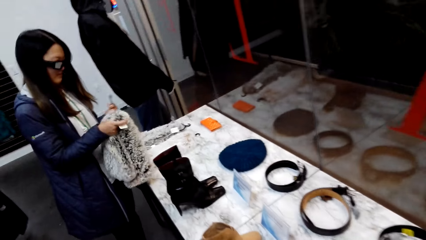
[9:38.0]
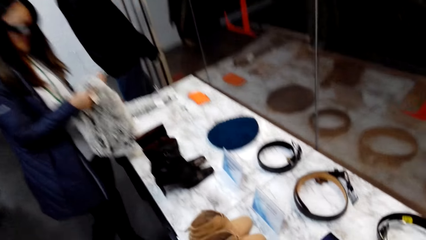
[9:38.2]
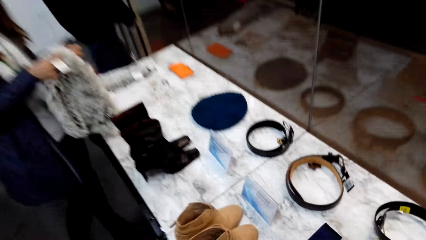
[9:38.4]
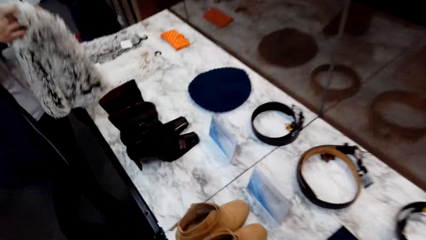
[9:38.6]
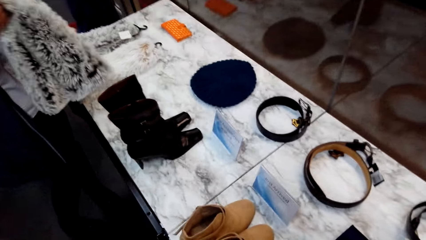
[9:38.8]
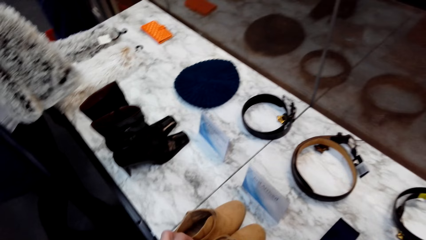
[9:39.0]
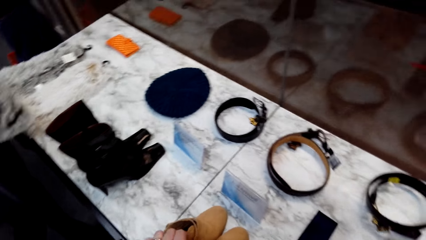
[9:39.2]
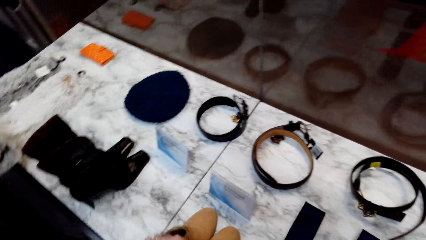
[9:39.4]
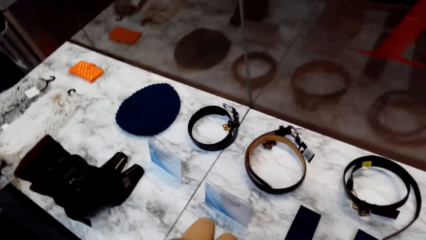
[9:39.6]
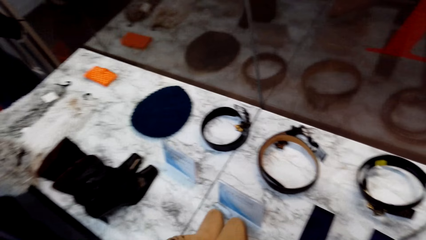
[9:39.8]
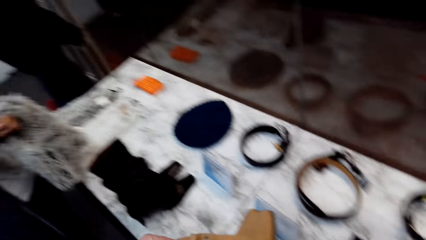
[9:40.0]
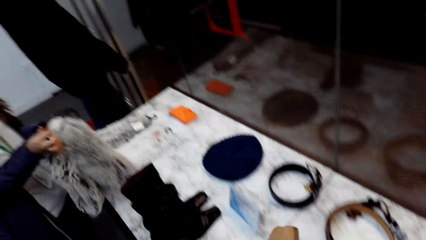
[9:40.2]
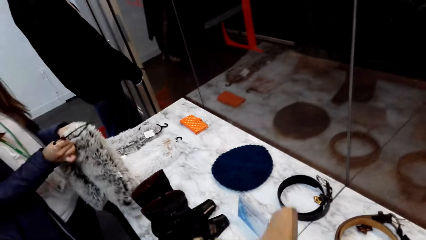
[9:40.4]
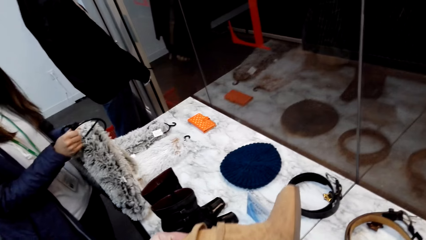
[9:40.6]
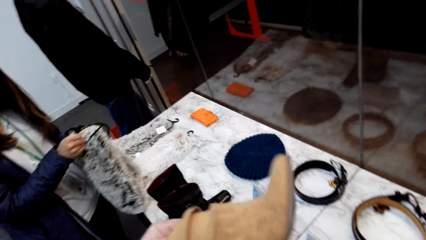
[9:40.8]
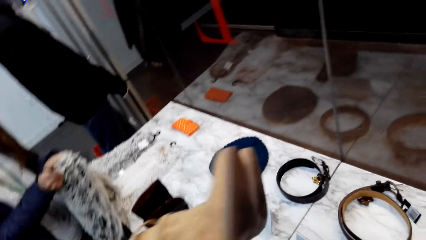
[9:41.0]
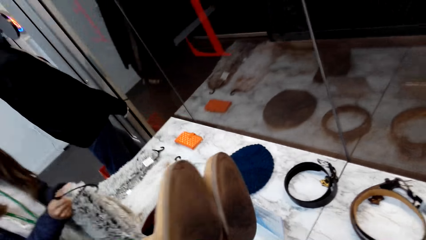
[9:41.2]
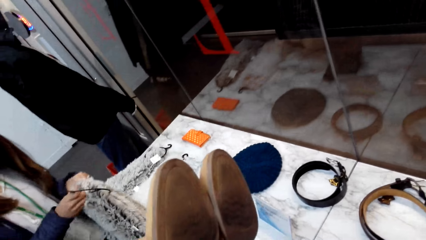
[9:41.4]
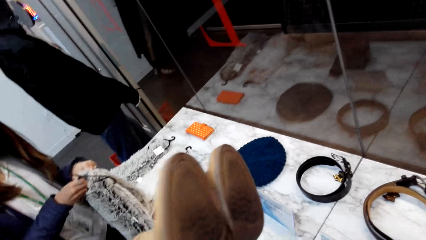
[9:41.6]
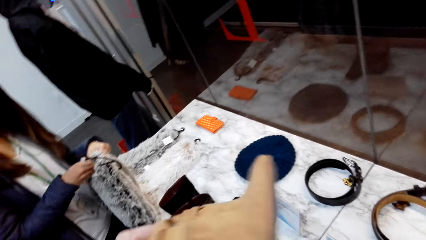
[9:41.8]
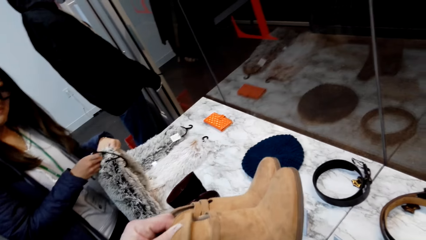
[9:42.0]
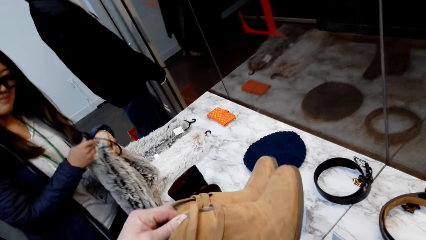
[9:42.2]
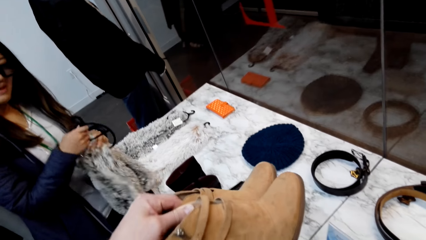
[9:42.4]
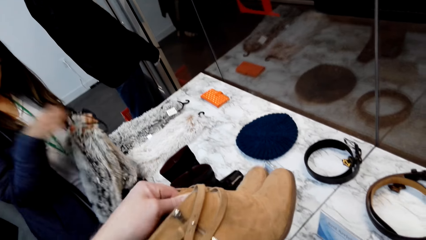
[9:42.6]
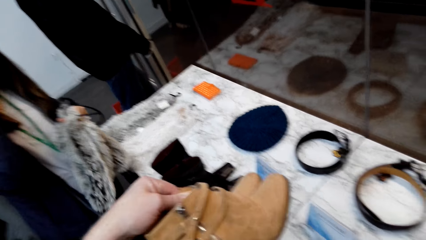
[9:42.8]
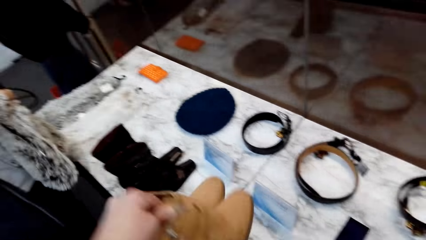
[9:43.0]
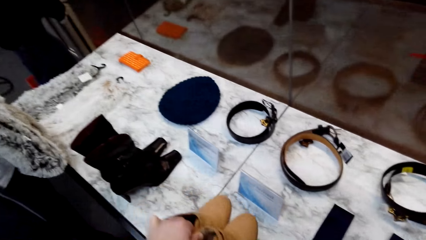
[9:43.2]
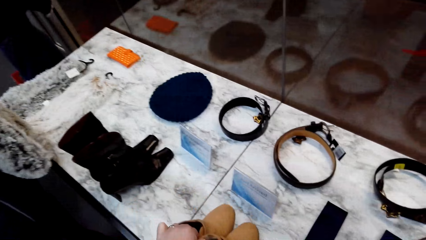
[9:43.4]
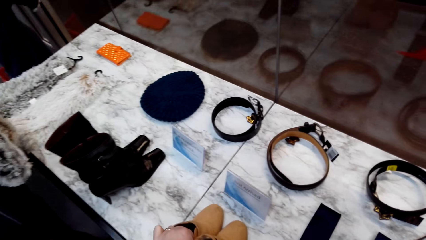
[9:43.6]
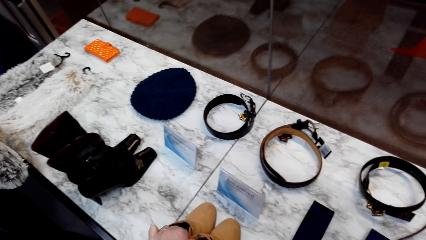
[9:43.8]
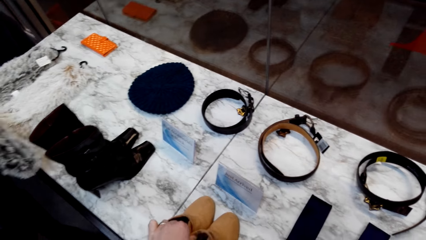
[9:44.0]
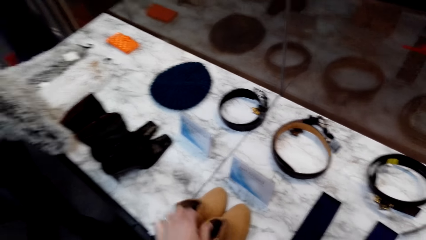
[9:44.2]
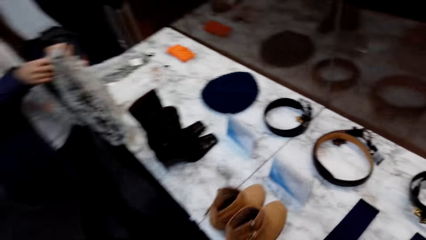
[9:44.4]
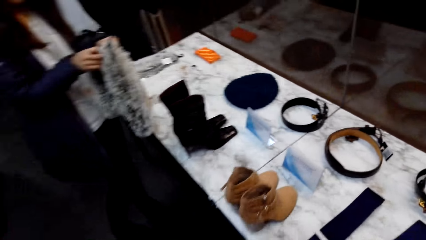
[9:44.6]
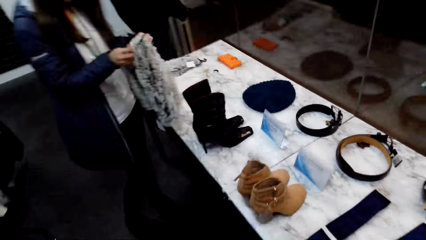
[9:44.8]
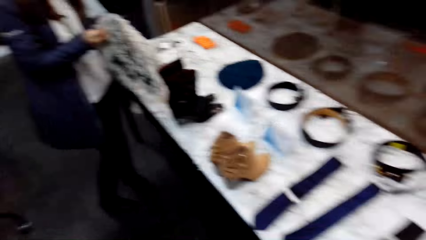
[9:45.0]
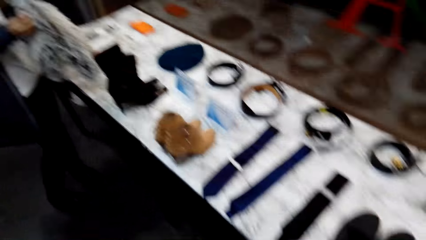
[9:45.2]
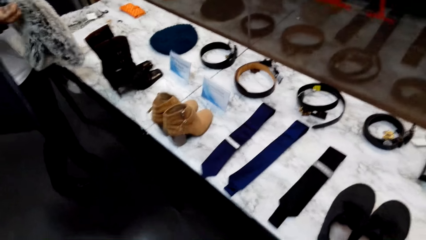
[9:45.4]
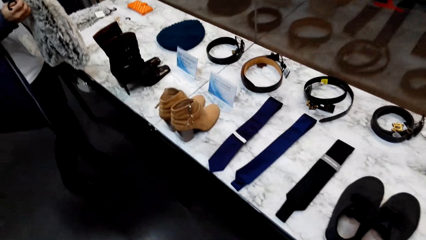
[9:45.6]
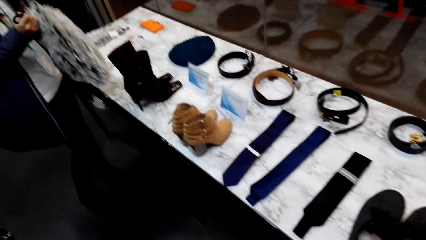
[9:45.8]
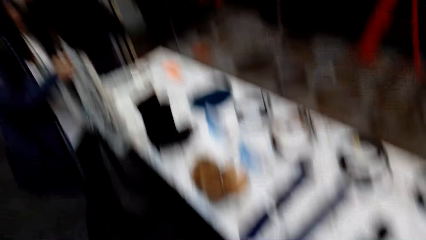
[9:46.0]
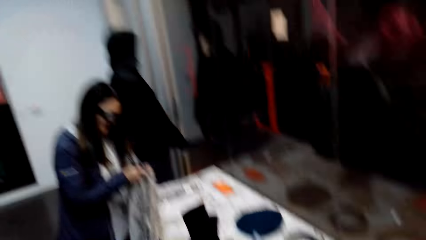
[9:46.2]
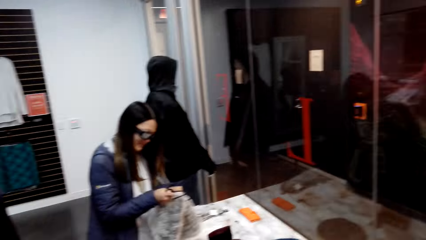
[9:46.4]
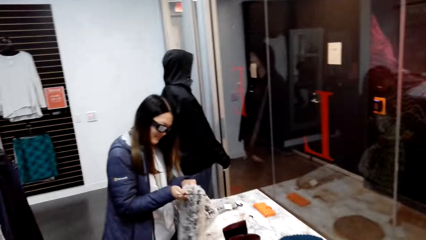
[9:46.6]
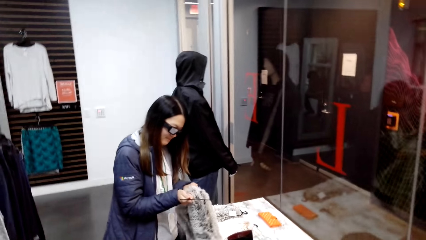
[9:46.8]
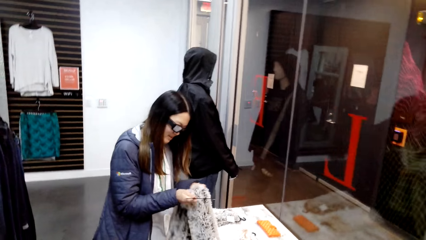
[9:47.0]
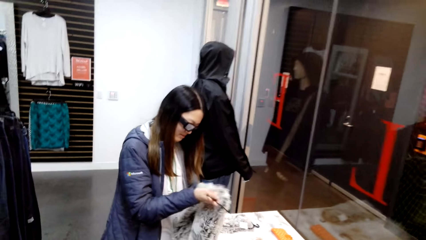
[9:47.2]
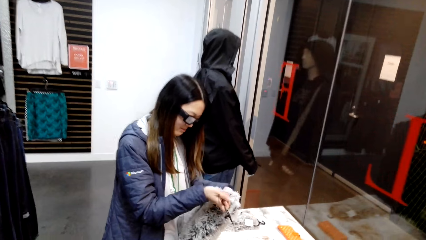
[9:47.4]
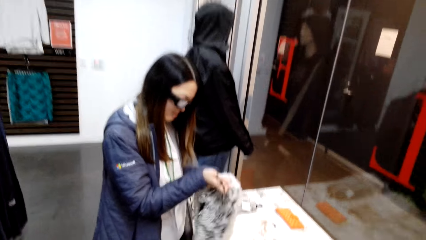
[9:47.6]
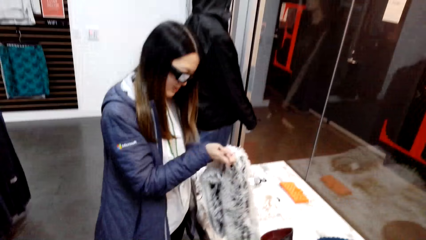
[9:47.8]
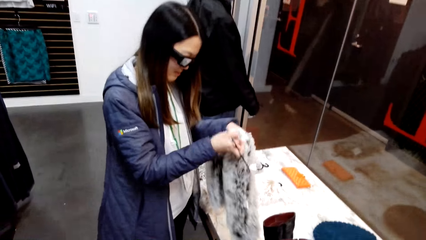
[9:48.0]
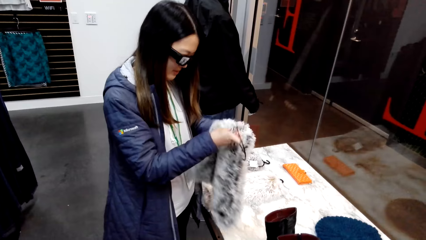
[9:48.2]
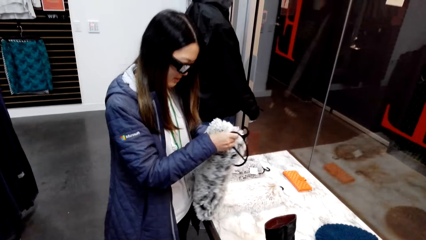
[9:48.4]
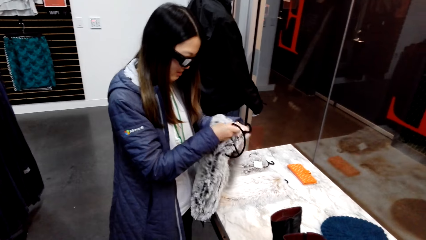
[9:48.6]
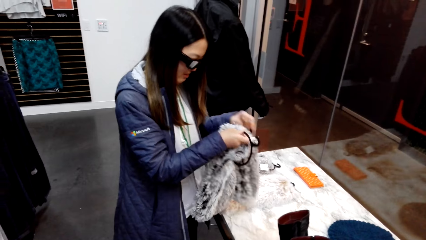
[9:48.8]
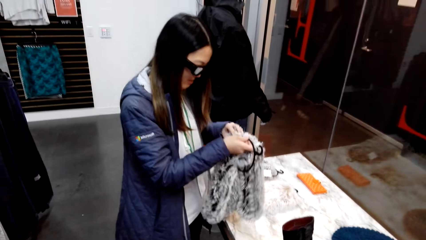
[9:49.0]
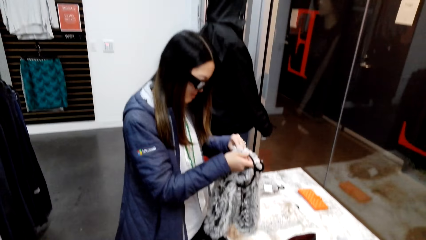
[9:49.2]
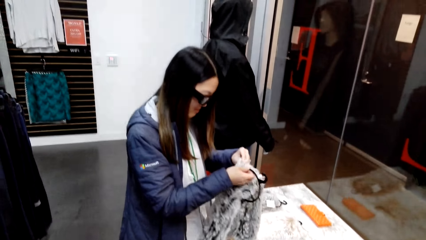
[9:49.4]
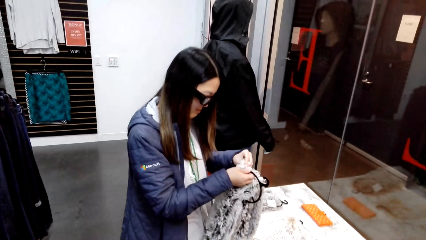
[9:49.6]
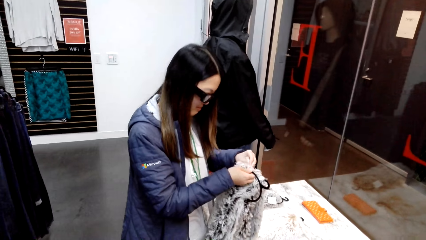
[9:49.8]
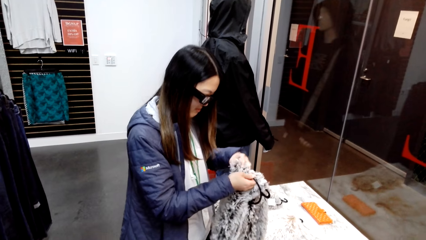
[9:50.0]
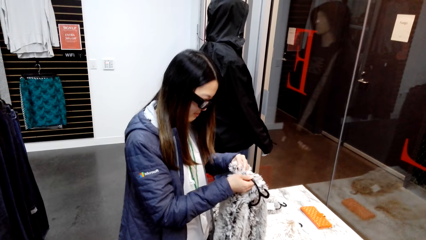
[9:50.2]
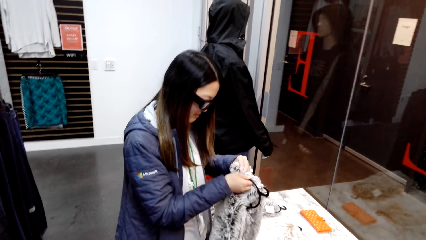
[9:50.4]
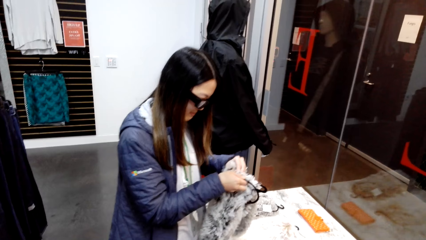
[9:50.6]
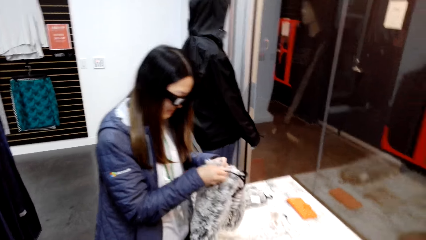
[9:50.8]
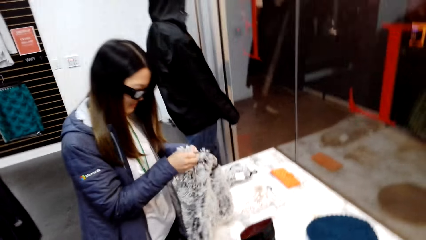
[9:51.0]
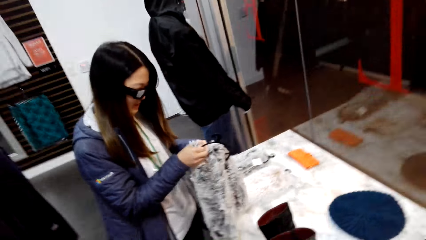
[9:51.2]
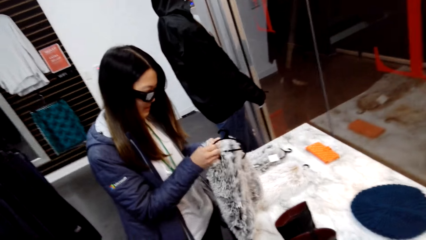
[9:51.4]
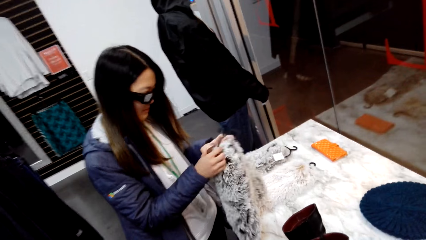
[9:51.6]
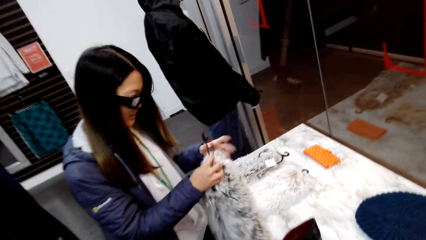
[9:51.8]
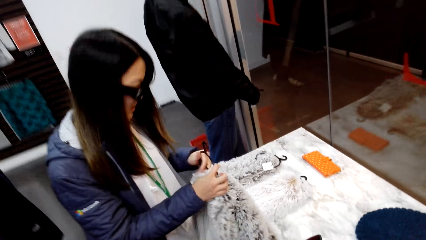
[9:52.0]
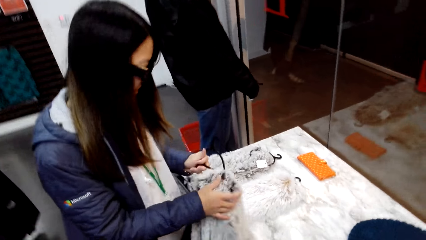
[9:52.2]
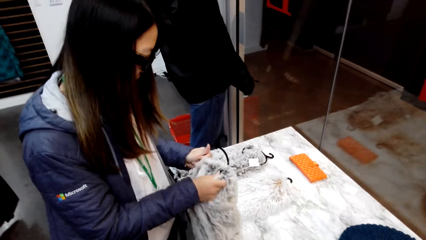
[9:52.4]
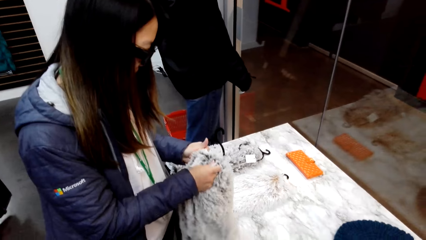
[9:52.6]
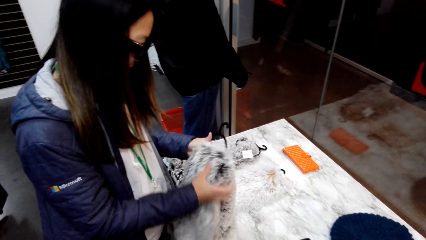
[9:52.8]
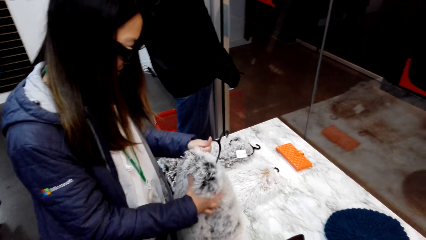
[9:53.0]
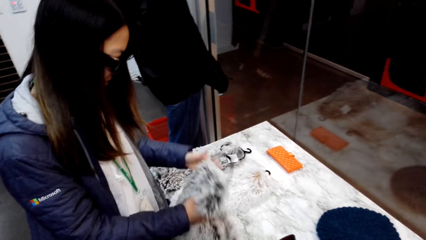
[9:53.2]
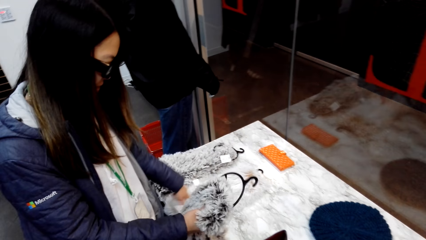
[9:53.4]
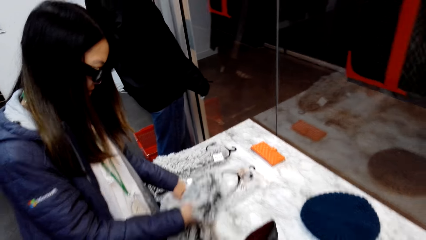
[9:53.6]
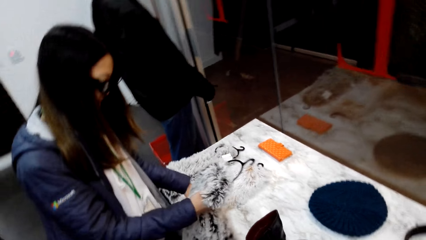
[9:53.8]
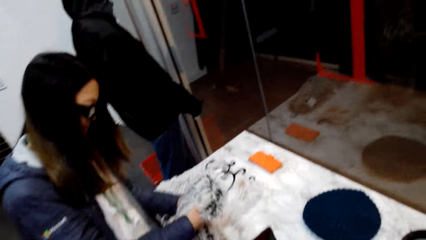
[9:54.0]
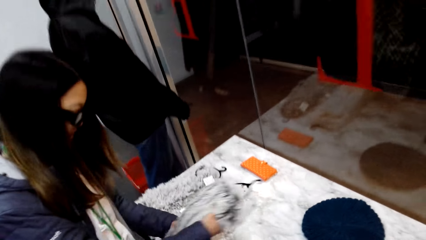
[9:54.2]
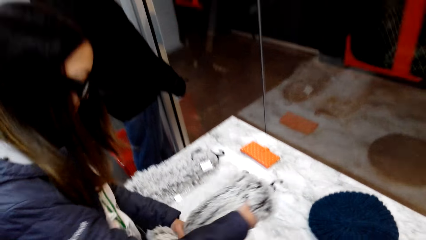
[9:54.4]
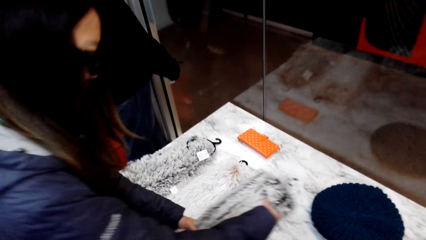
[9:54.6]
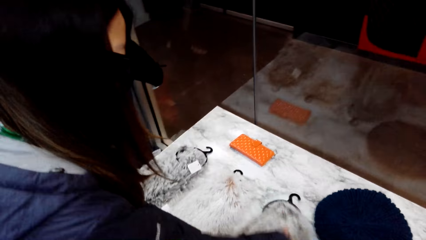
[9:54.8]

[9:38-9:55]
The camera wearer picks up the shoes from the surface. They put the shoes down.
